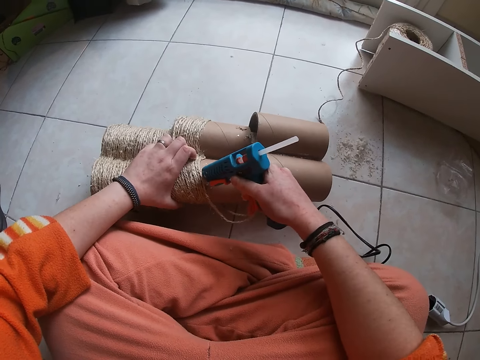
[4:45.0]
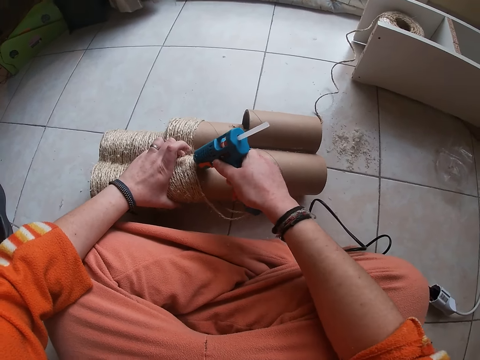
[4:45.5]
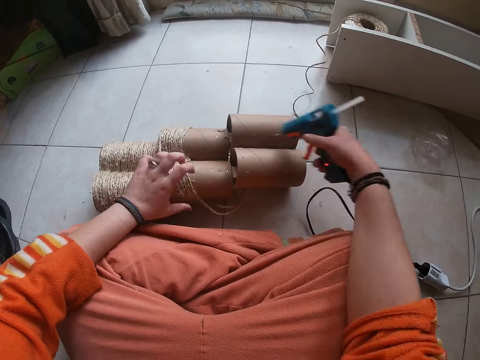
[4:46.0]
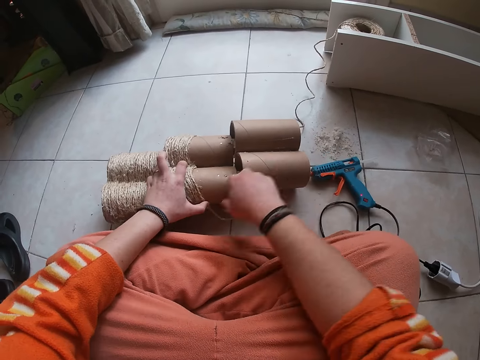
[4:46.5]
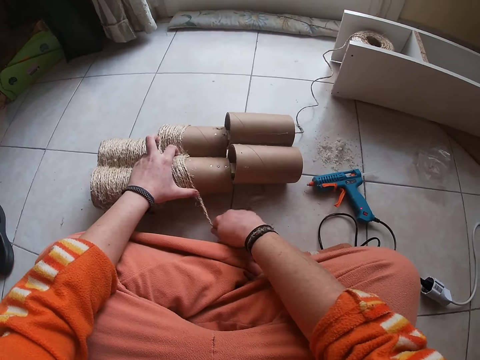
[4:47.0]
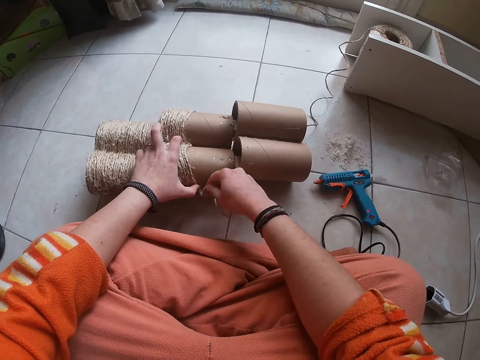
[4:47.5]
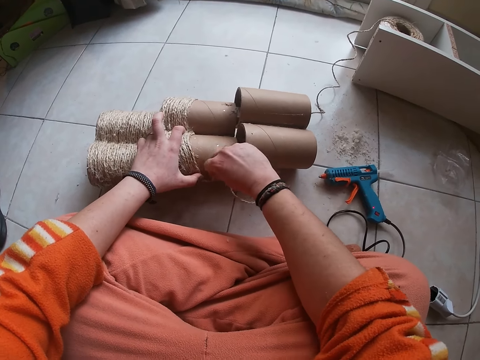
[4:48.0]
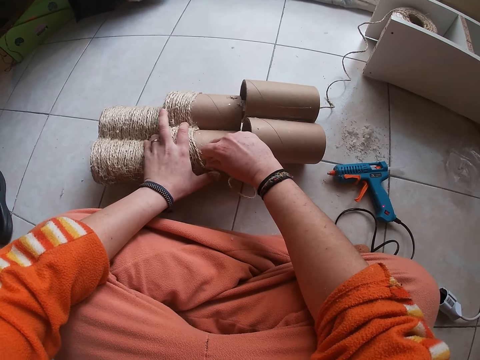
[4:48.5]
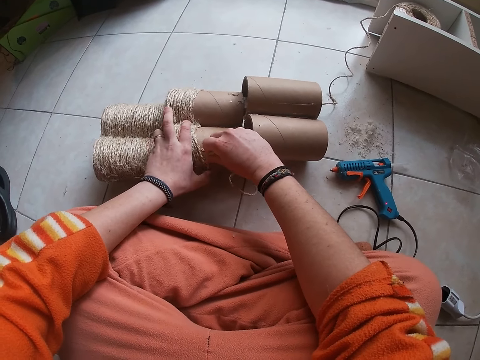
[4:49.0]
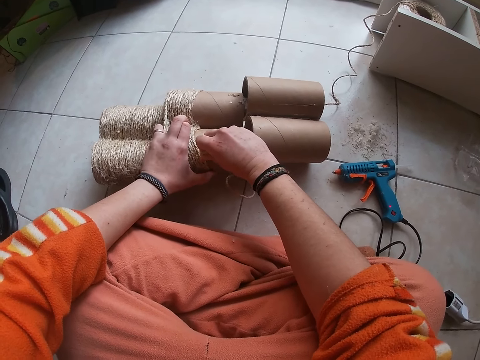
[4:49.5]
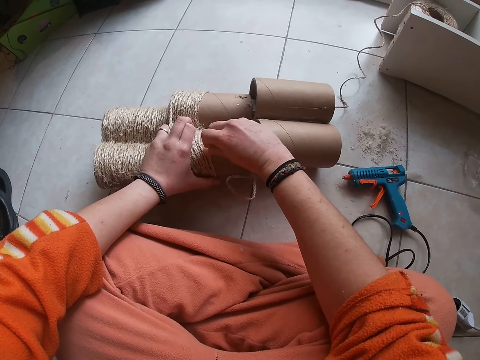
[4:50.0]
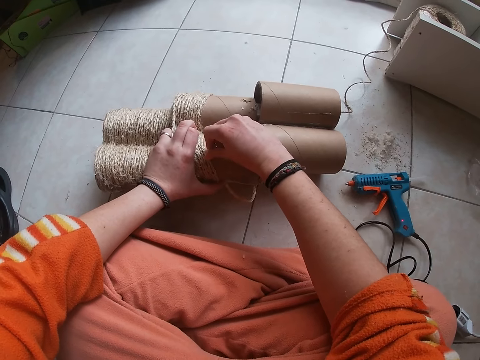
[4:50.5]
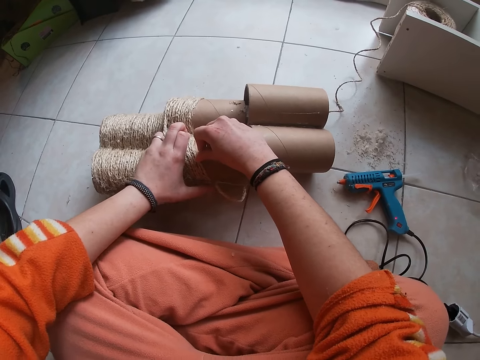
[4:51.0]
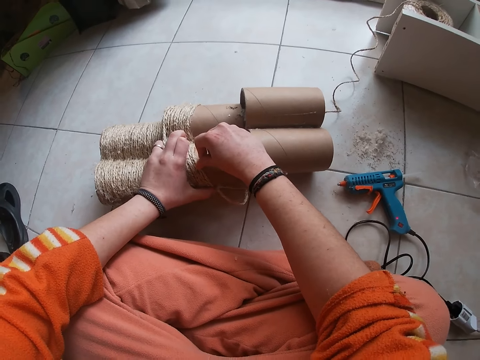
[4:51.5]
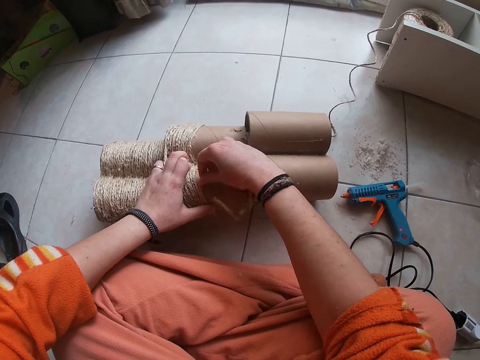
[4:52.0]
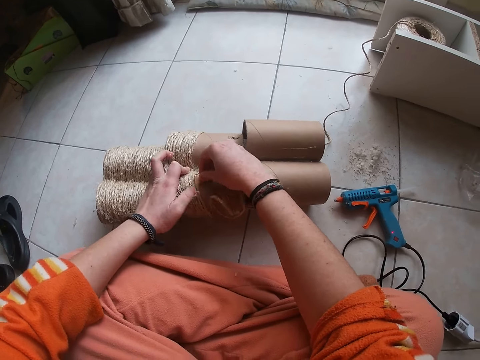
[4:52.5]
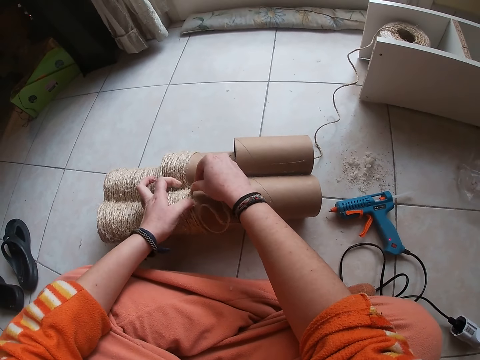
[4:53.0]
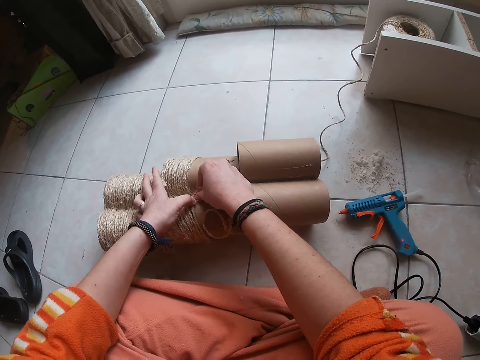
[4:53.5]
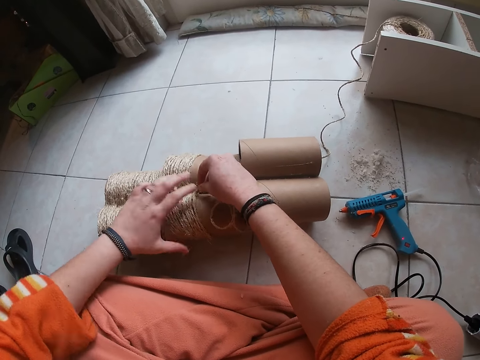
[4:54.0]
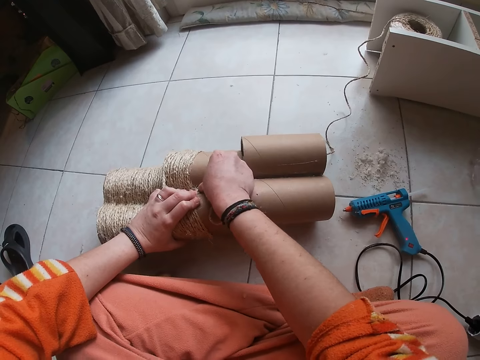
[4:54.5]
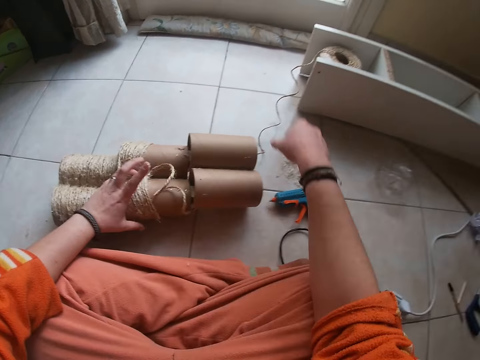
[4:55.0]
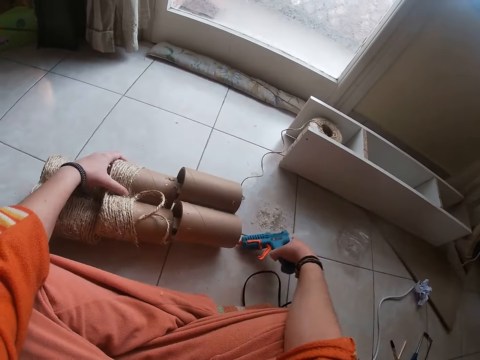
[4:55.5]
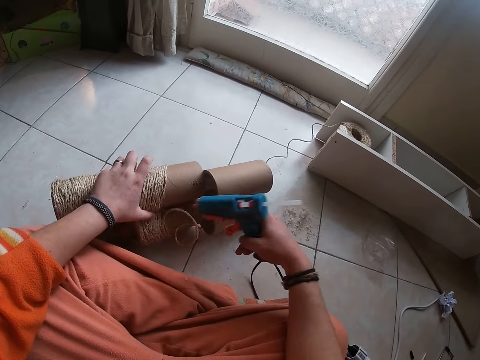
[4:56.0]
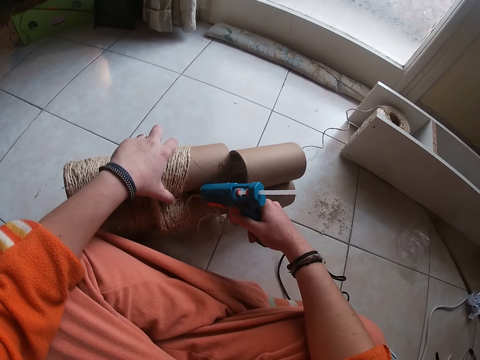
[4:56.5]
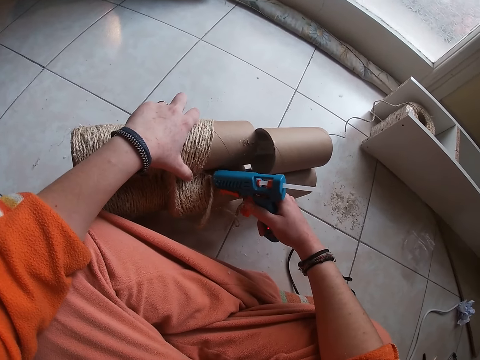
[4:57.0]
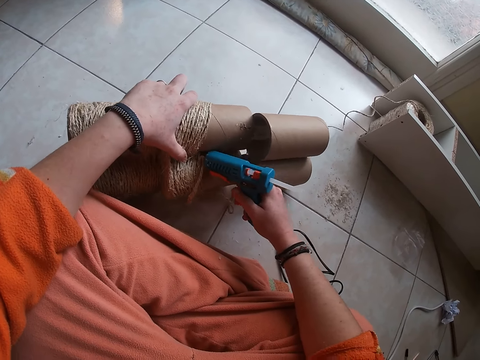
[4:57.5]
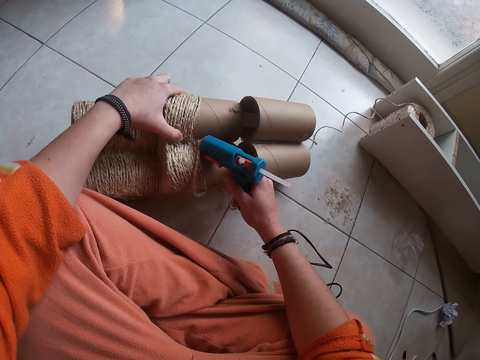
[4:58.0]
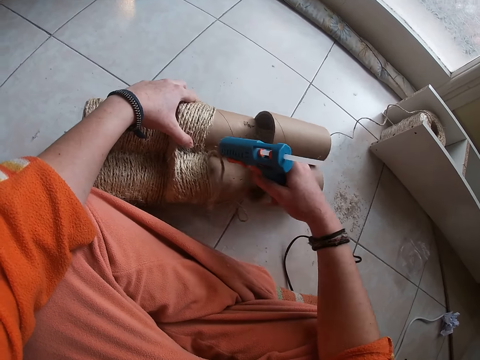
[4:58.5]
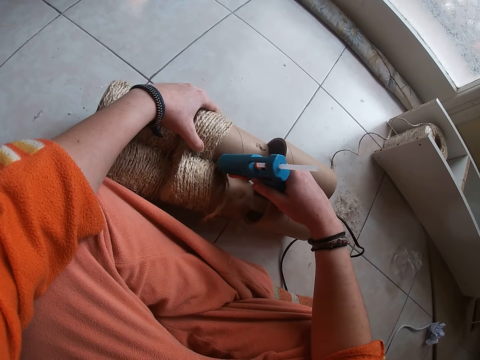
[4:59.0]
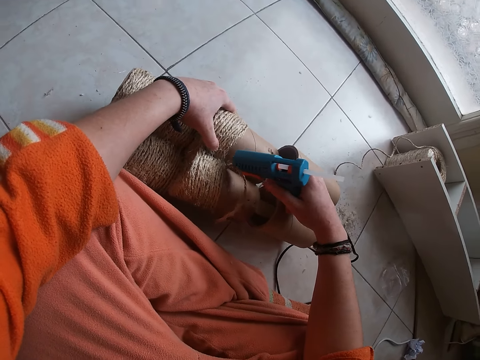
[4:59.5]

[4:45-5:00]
The camera wearer drops the hand driller or glue gun on the ground with his right hand. He aligns a rope with his hand on the module. He ties the attached rope on the carton with his right hand. He picks the hand driller from the ground with his right hand. He screws the carton with the hand driller in his right hand. He blows glue on the module with the glue gun.

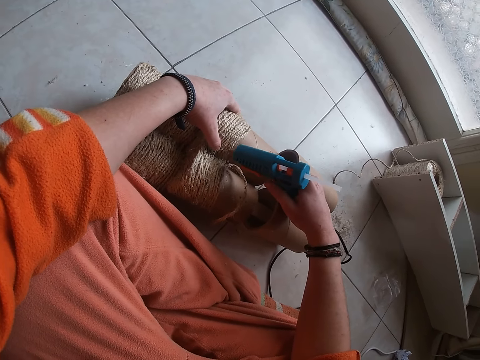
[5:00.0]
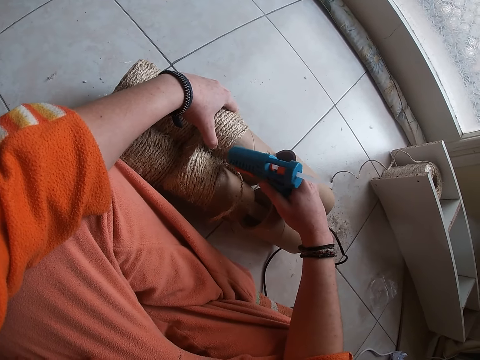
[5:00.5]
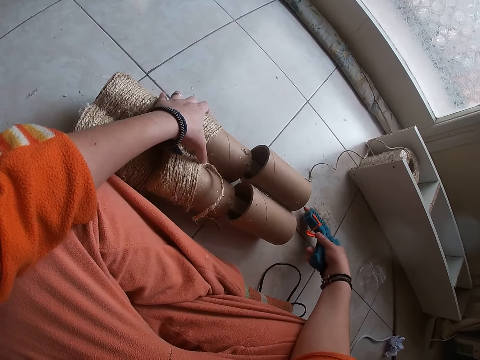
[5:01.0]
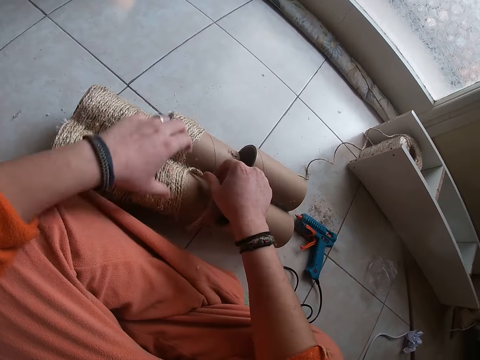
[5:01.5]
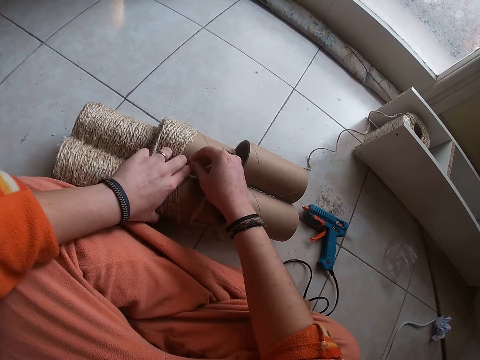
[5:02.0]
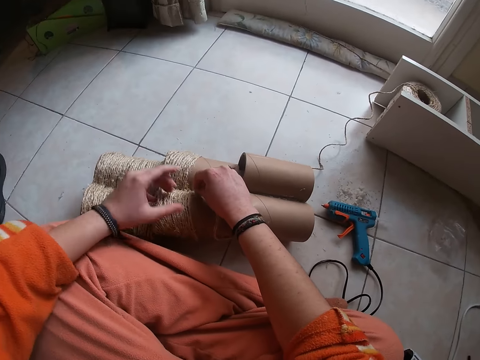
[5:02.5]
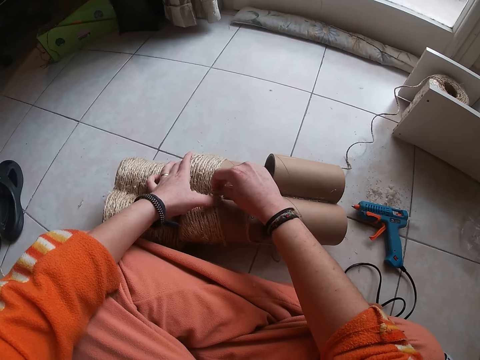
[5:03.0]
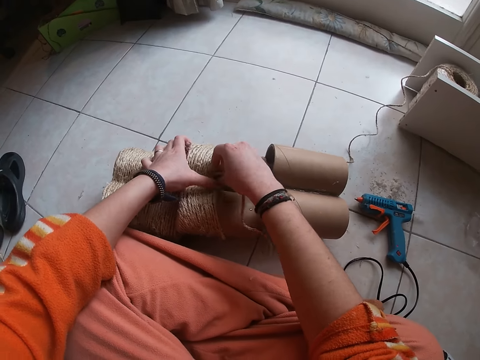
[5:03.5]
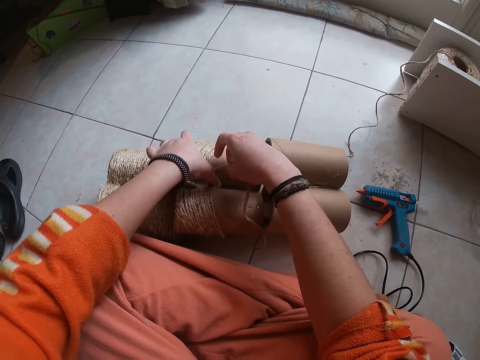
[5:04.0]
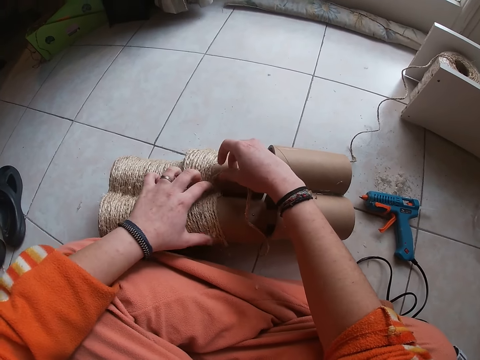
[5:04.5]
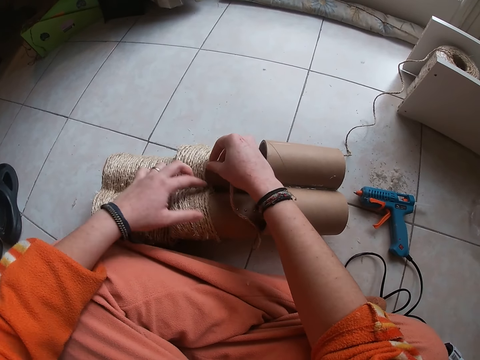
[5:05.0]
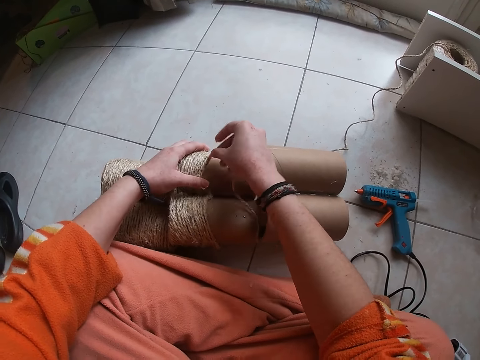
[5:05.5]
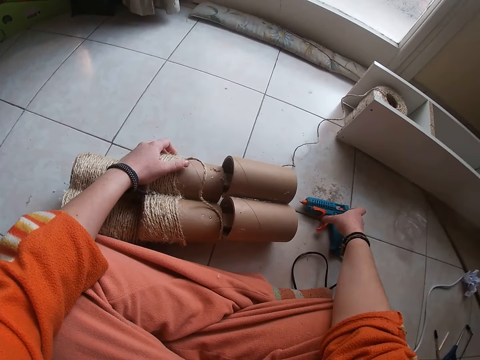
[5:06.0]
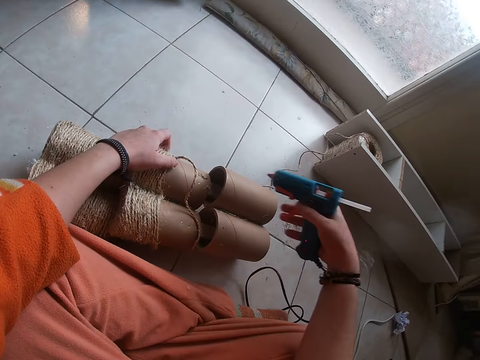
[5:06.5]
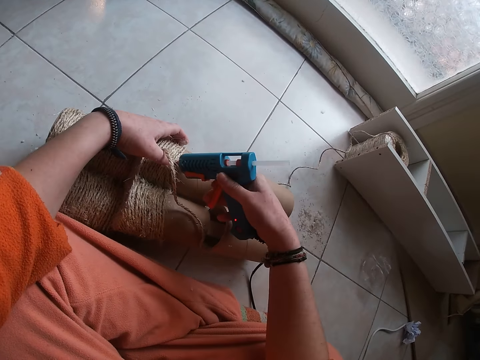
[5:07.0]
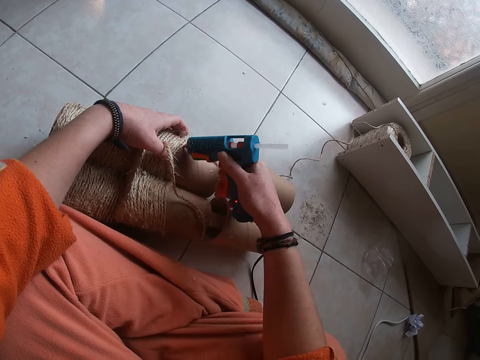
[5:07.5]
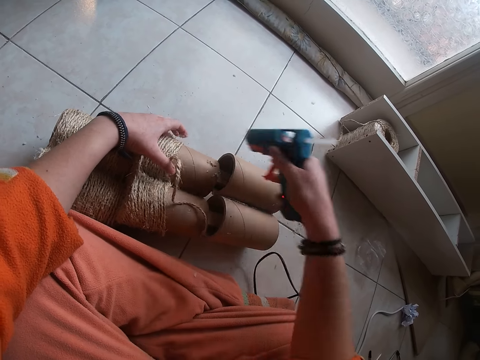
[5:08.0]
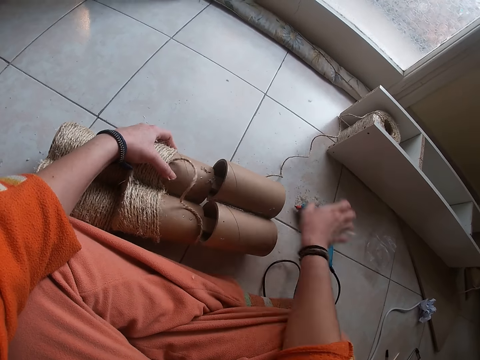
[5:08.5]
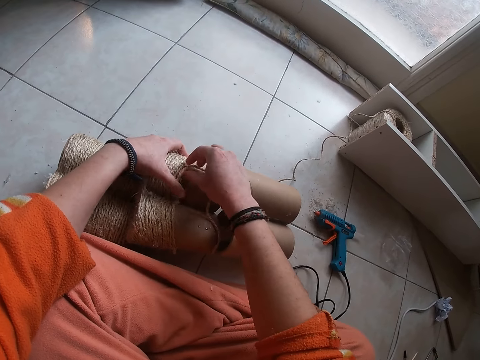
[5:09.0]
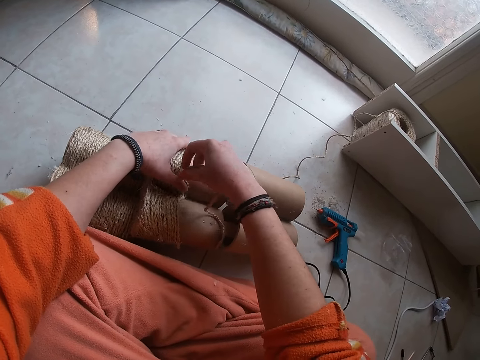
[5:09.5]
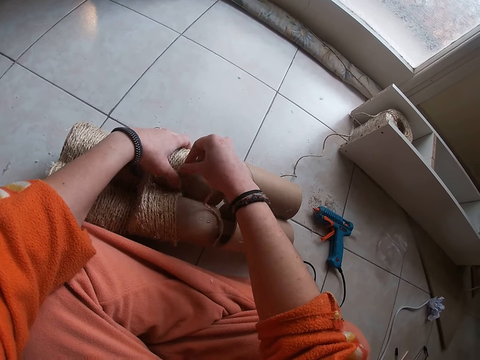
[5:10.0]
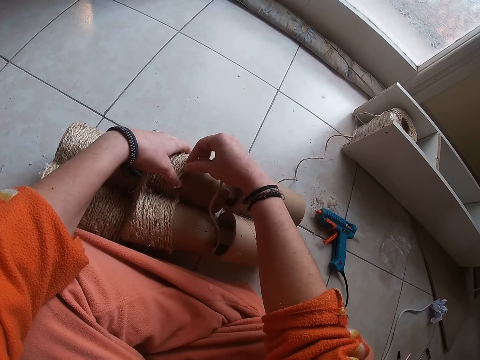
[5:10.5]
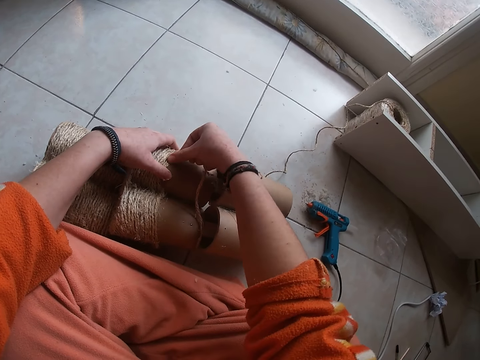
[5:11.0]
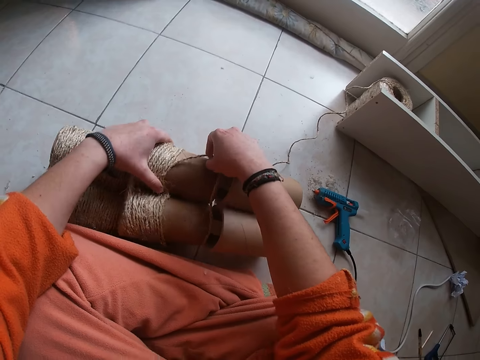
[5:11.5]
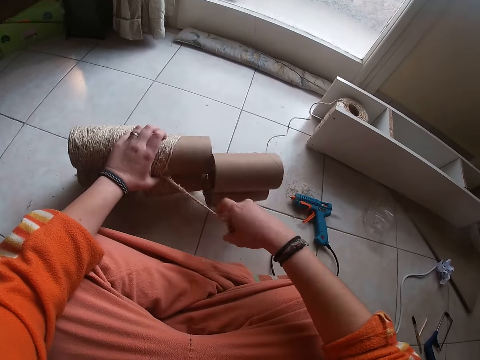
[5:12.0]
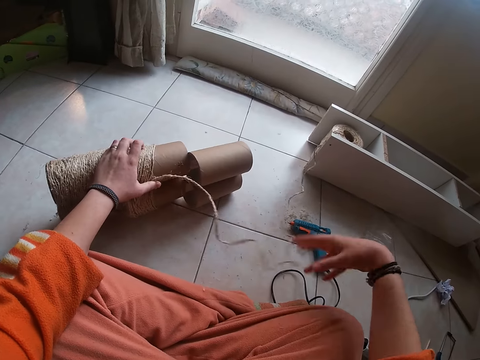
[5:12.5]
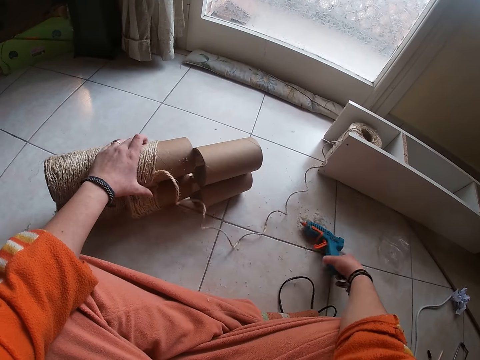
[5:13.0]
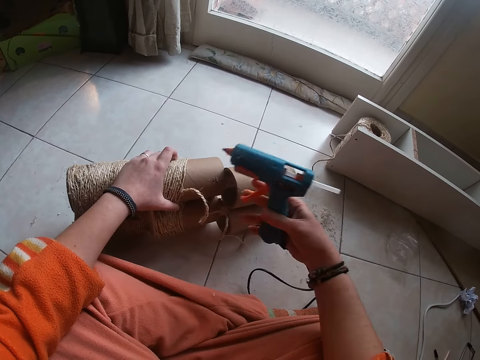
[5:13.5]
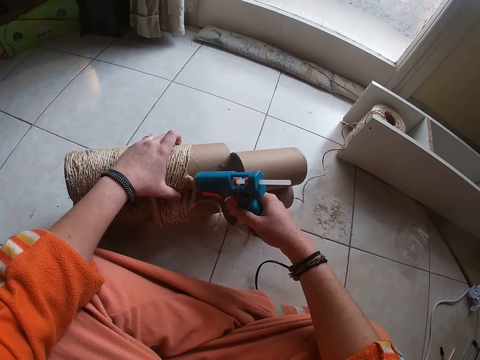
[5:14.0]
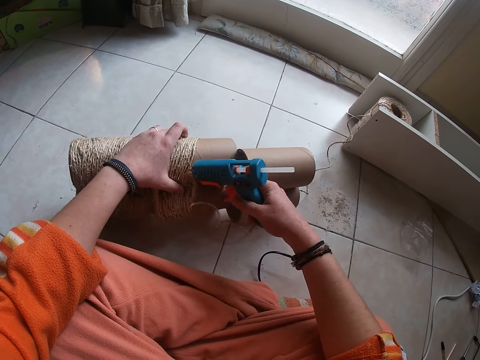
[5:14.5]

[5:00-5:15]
The camera wearer drops the hand driller or glue gun on the ground with his right hand. He ties the attached rope on the carton with his right hand. He aligns the rope with his hand on the module. He picks the hand driller from the ground with his right hand. He screws the carton with the hand driller in his right hand. He blows glue on the module with the glue gun. He drops the hand driller on the ground with his right hand. He ties the attached rope on the carton with his right hand. He aligns the rope with his hand on the module. He stretches the rope. He picks the hand driller from the ground with his right hand. He screws the carton with the hand driller in his right hand. He blows glue on the module with the glue gun.
